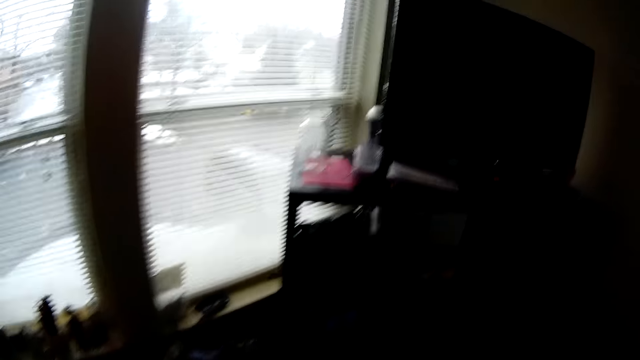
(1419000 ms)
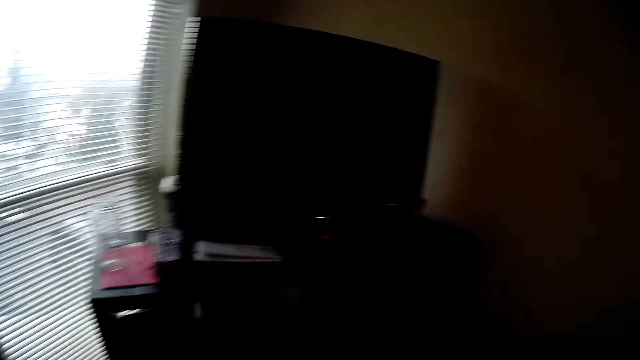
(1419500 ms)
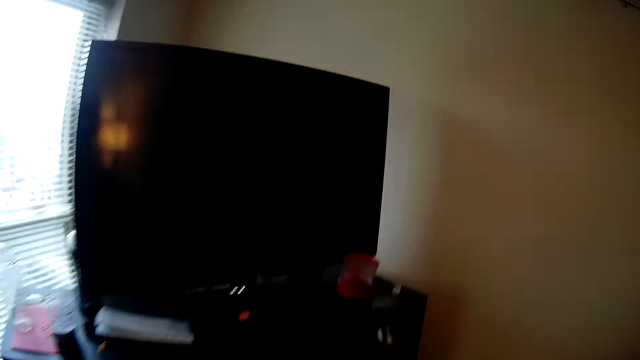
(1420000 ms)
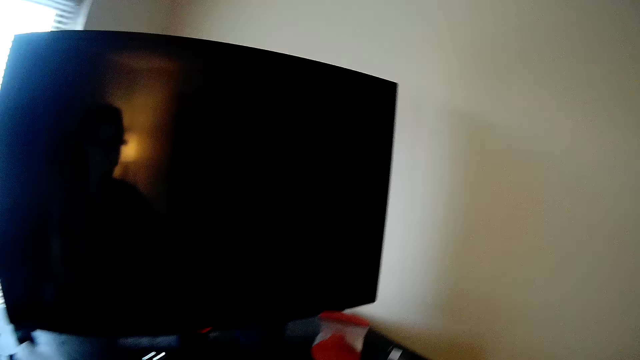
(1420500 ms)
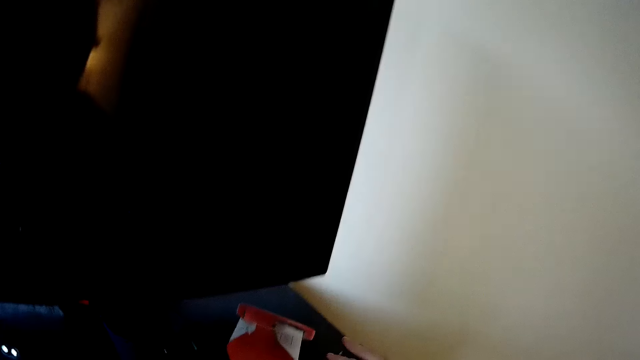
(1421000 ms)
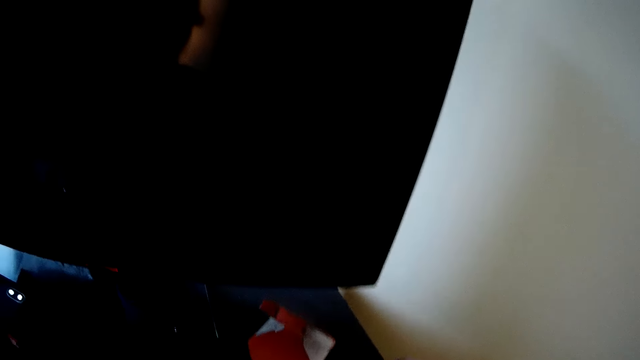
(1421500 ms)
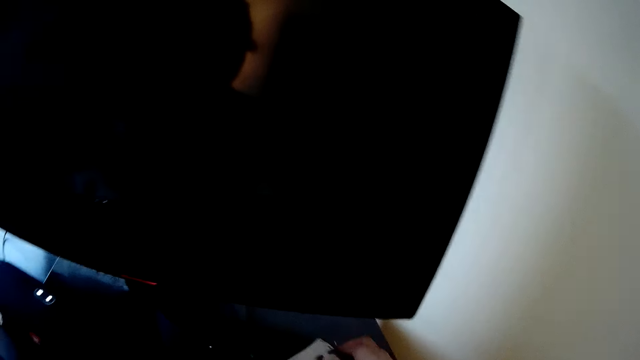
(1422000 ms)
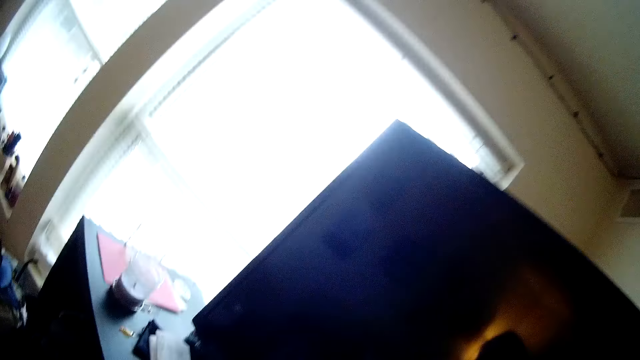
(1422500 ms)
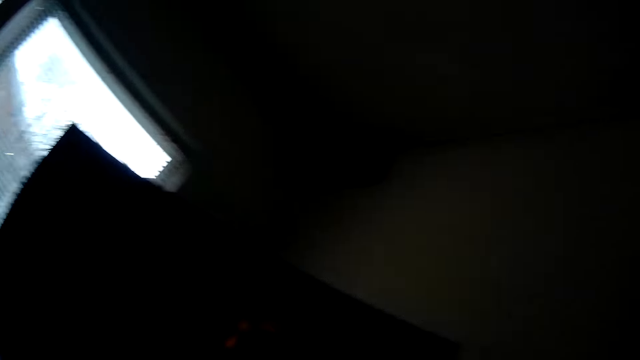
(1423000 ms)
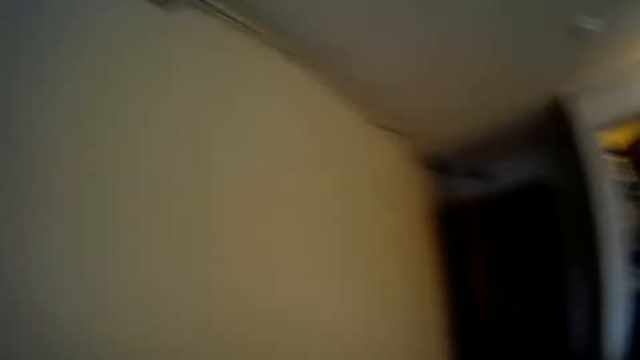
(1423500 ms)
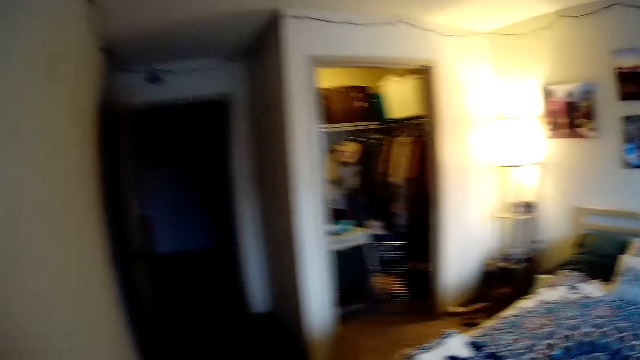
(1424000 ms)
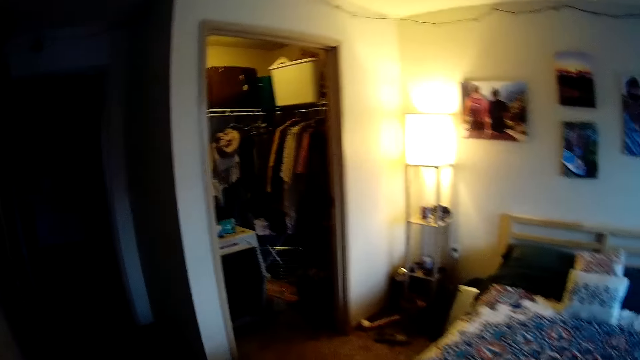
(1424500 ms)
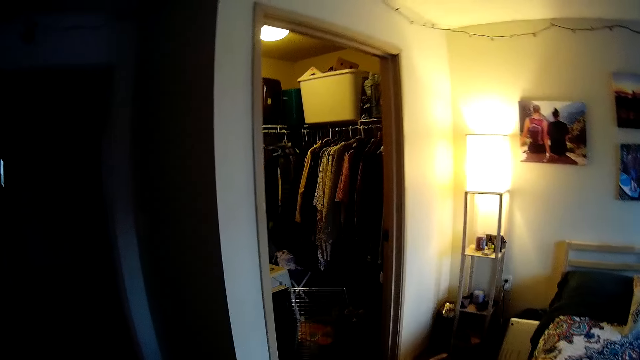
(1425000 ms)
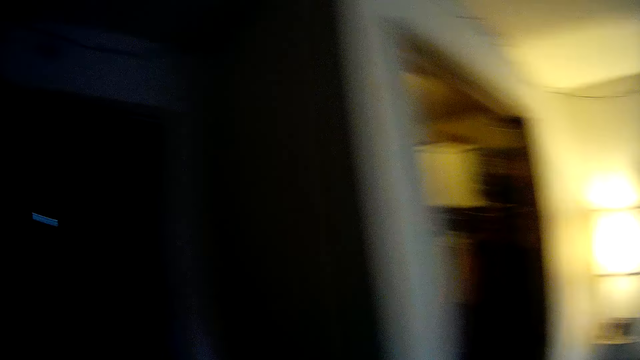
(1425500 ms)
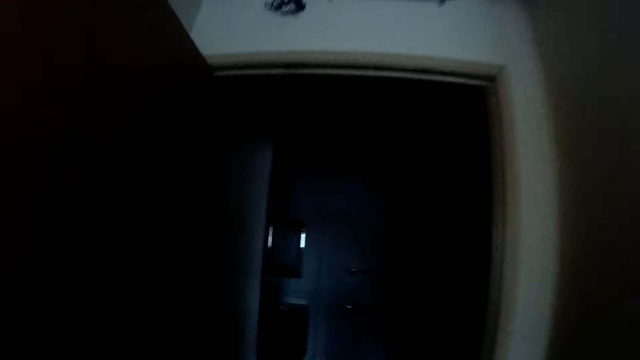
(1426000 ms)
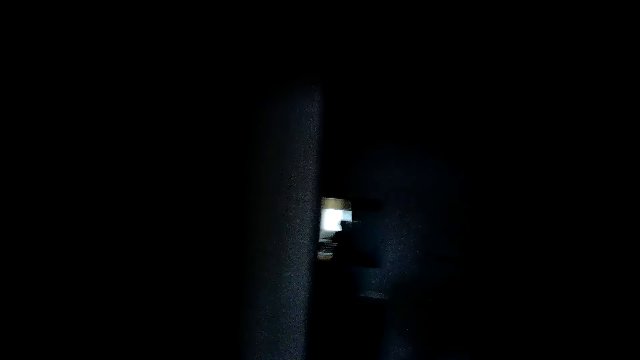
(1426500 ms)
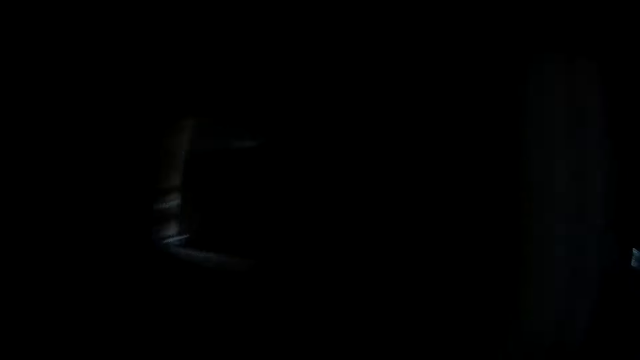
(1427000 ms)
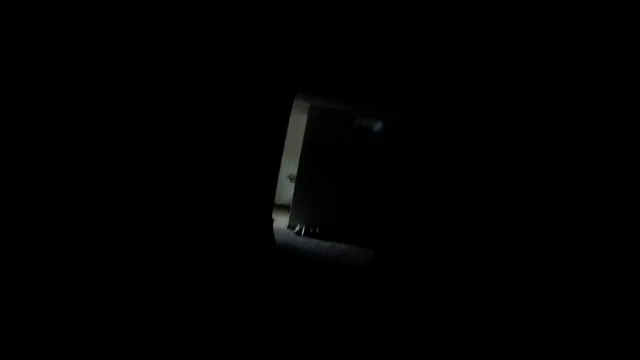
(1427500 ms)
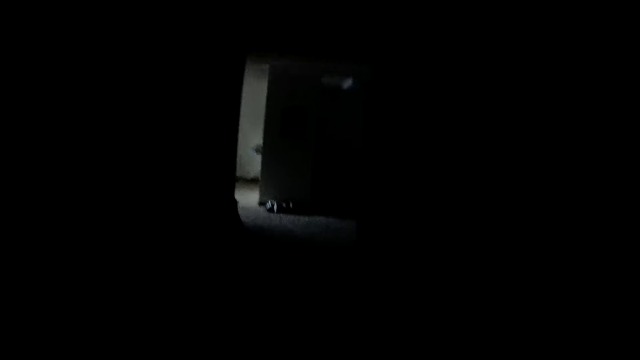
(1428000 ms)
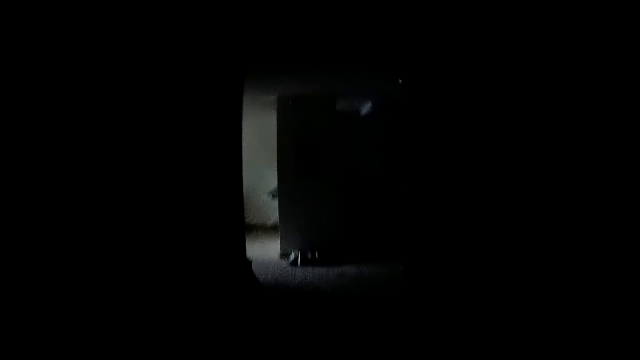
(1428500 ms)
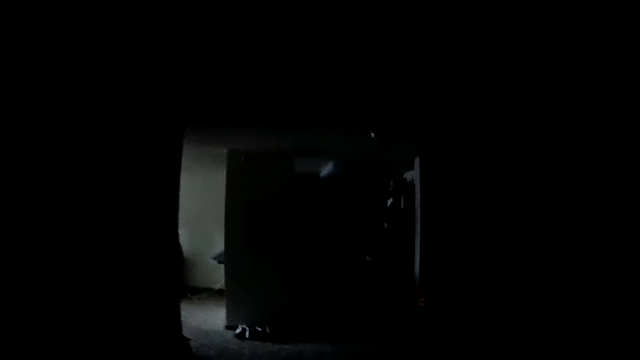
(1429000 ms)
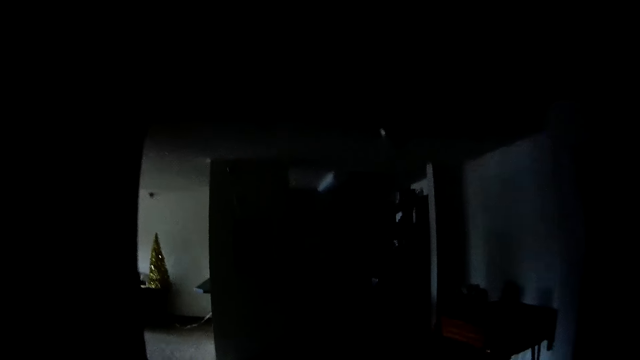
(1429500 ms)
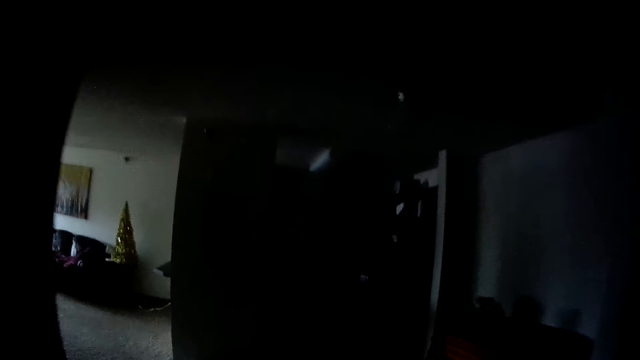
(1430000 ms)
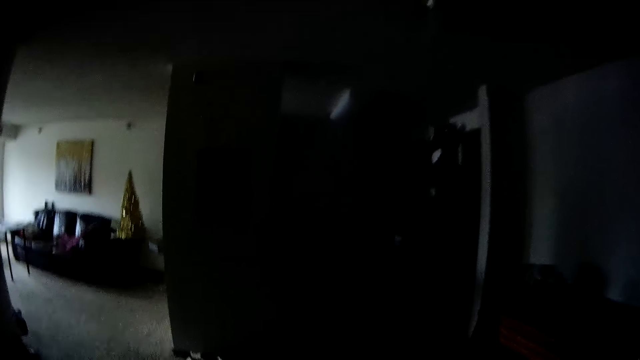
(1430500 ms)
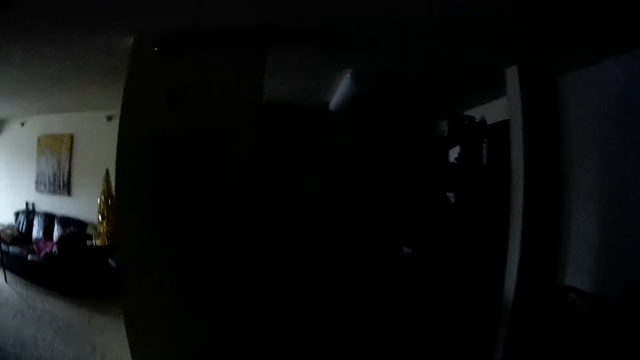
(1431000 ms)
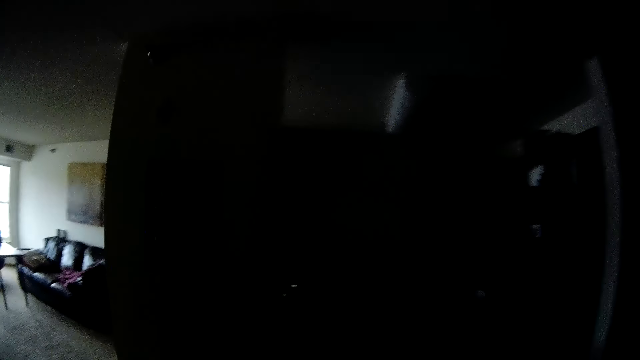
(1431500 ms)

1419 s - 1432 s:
The camera wearer turns around in the bedroom. They walk to the television. They collect small papers on the television stand. They walk to the door. They turn around in the bedroom. They walk out of the bedroom. They turn to the left corridor.

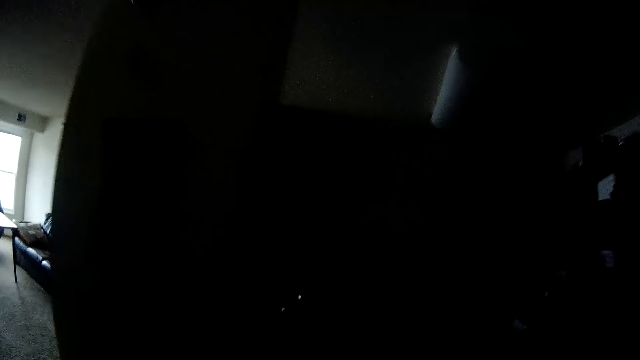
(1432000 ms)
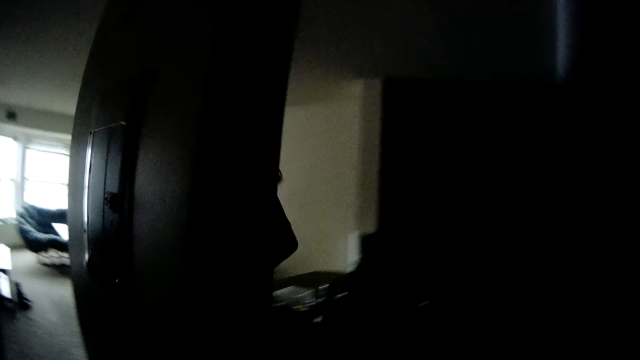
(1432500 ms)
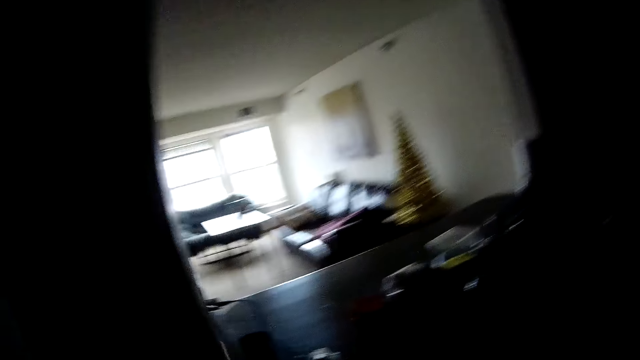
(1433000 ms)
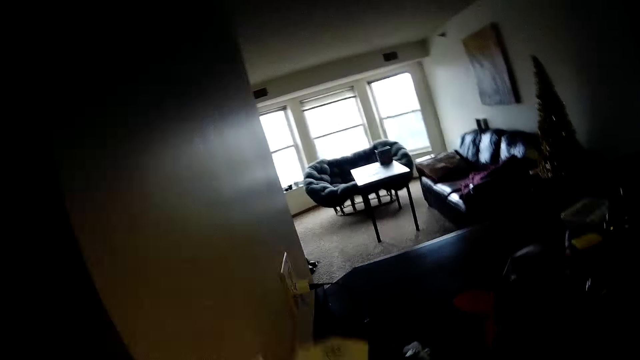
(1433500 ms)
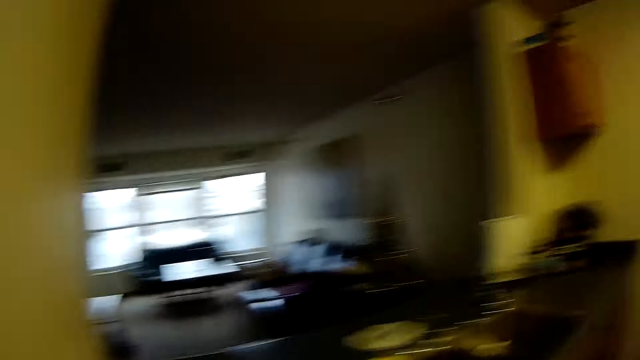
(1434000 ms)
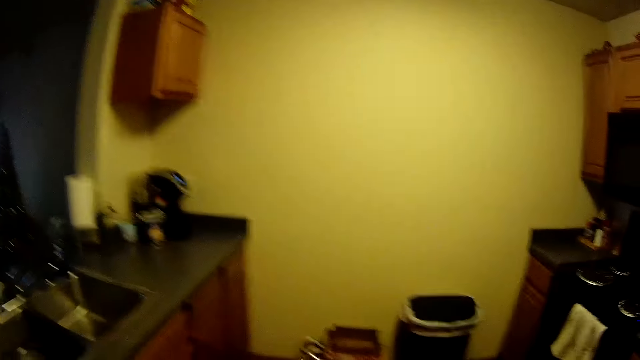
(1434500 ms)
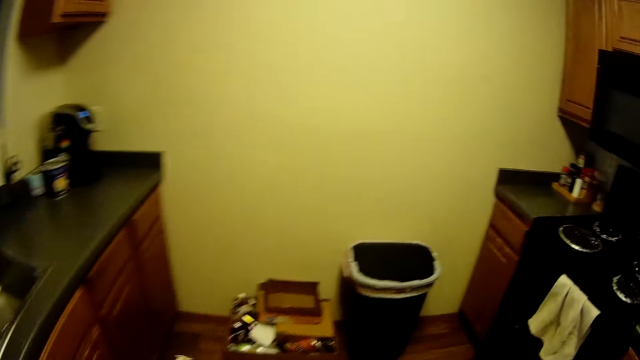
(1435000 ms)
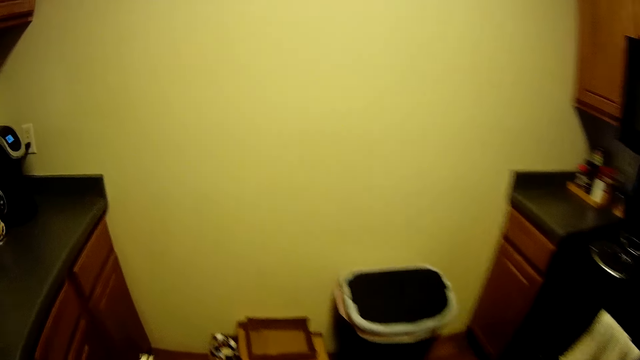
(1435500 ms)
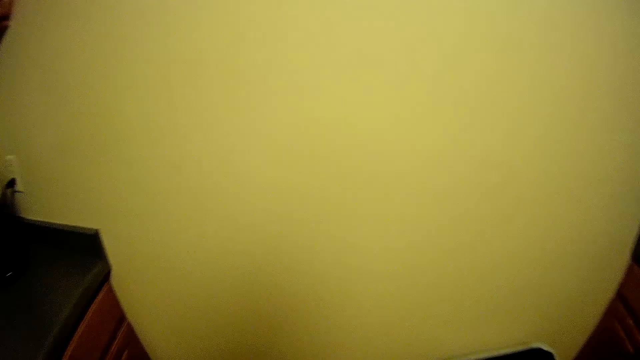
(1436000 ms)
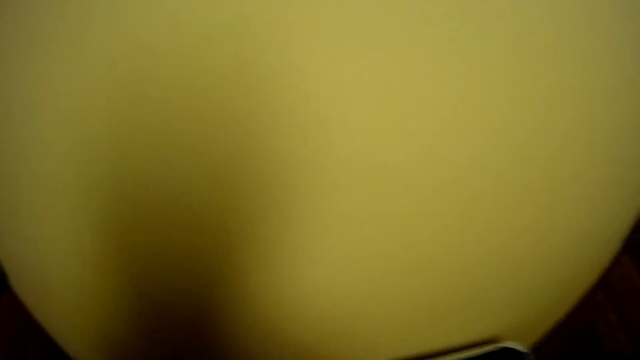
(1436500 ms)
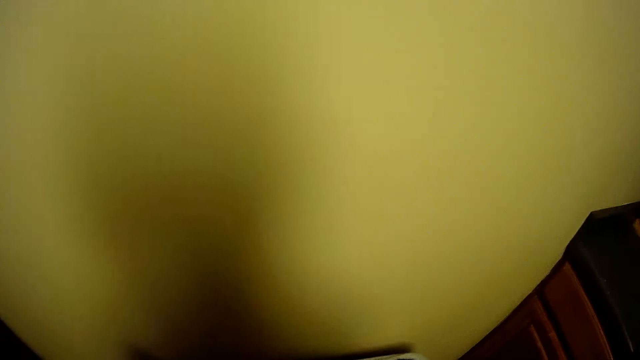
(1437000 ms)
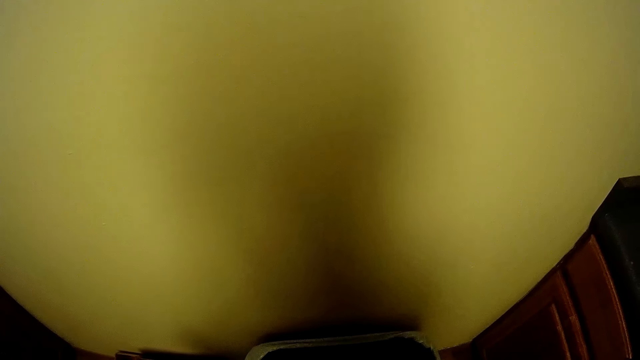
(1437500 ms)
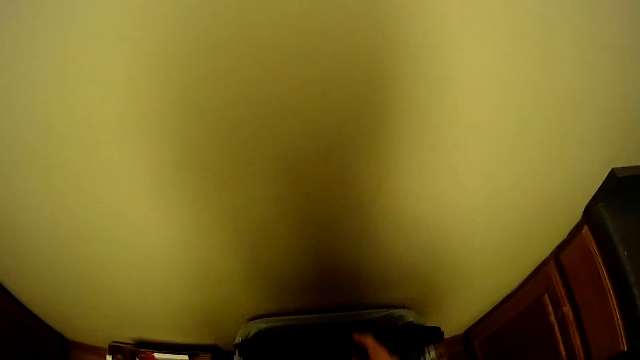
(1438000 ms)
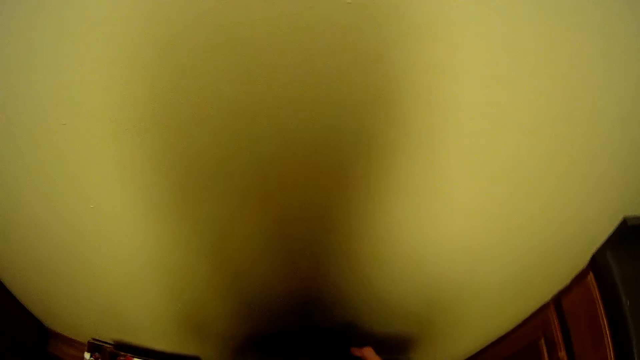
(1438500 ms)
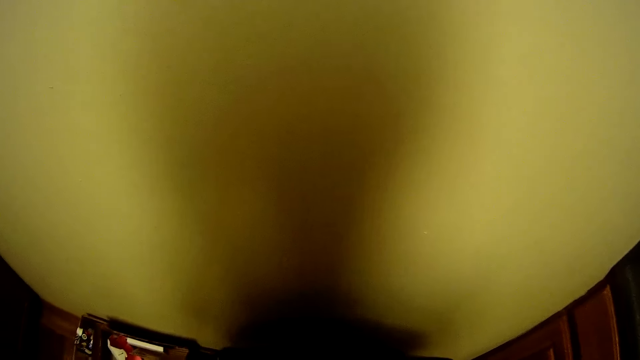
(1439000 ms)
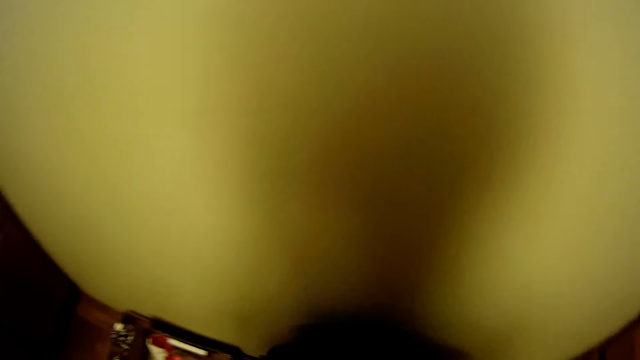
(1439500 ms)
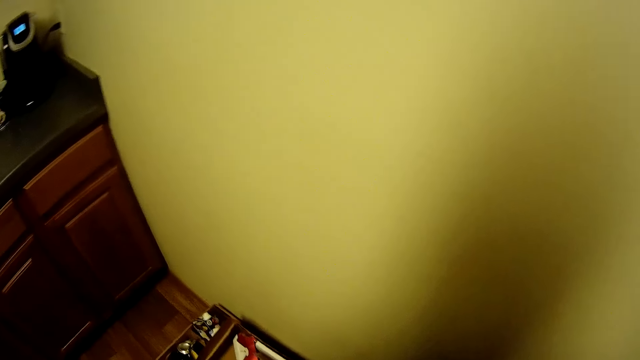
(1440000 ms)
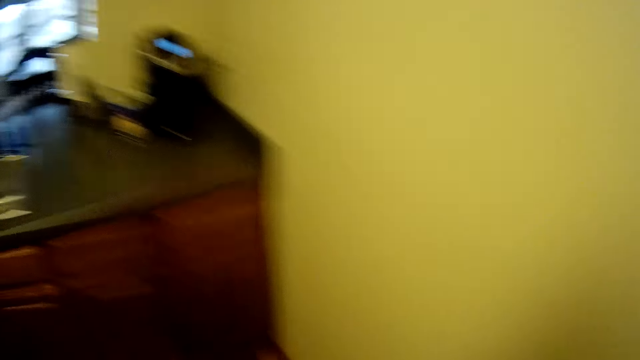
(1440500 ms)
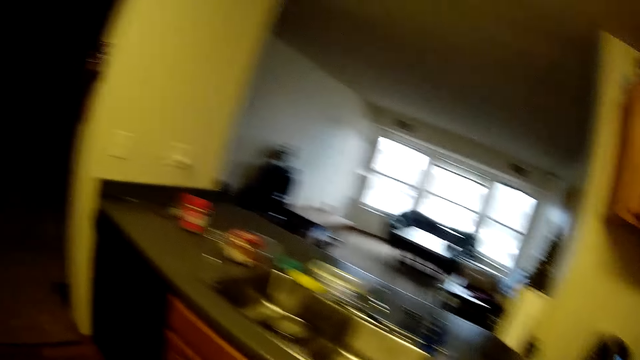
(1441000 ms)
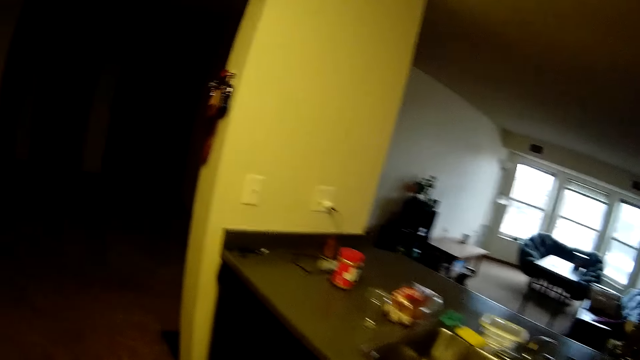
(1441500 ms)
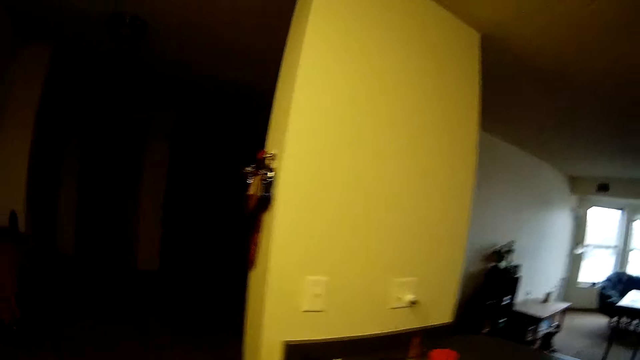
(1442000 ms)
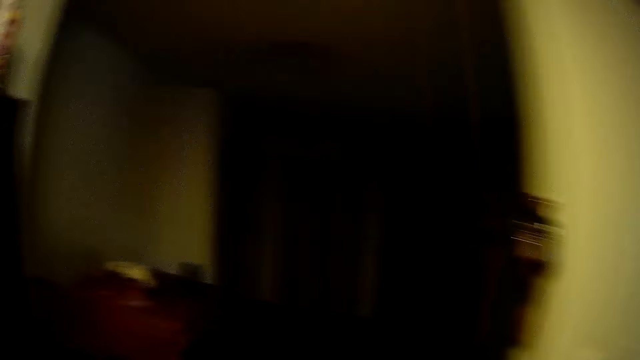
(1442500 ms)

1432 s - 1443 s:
The camera wearer holds the papers. They turn on the light in the kitchen. They open the dust bin. They put something in the dustbin. They turn around the kitchen. They walk to the table.
